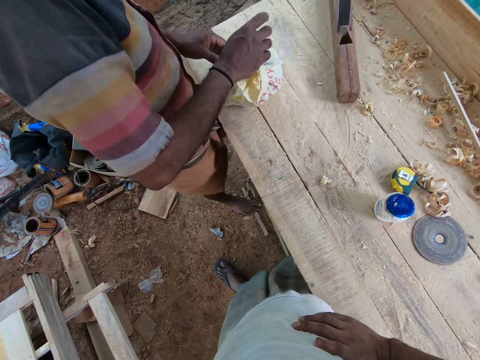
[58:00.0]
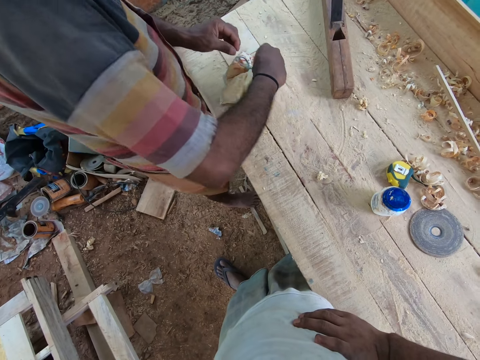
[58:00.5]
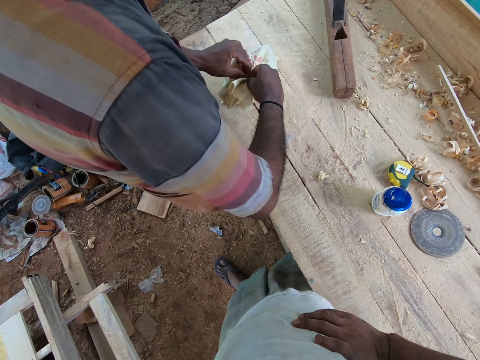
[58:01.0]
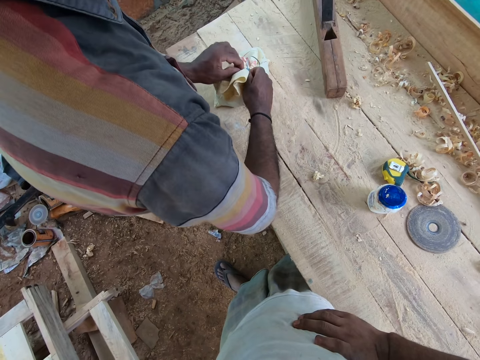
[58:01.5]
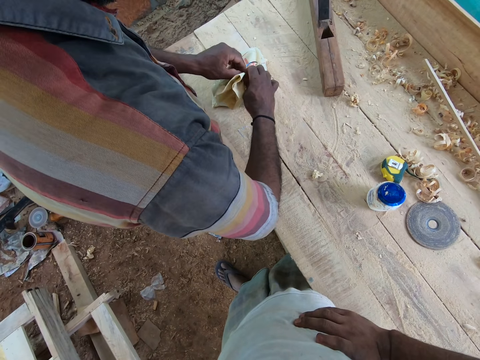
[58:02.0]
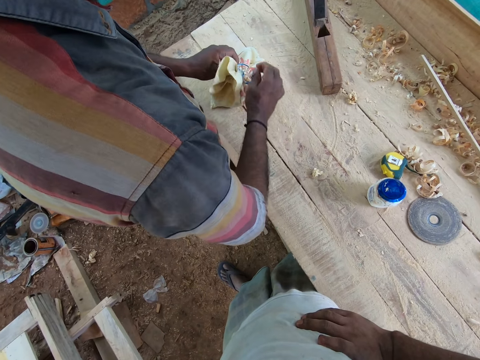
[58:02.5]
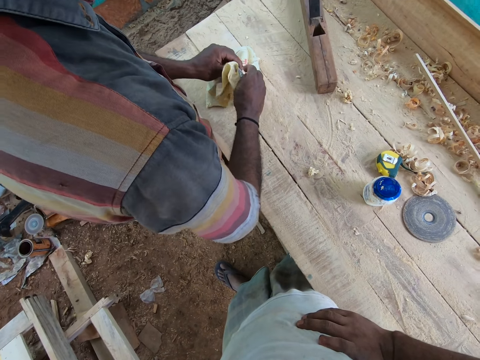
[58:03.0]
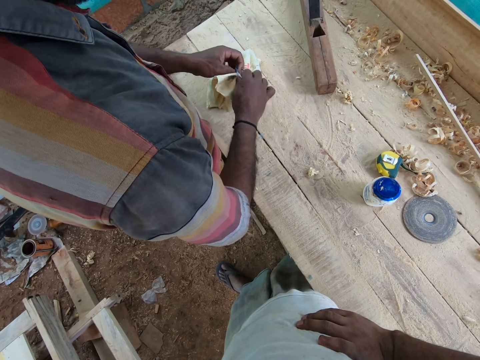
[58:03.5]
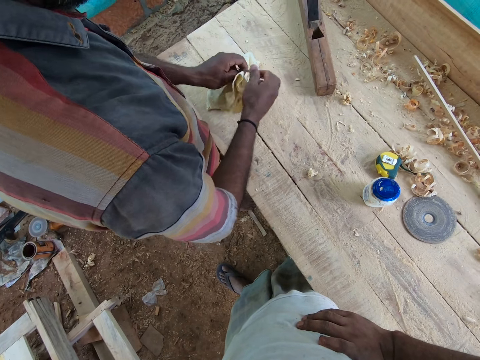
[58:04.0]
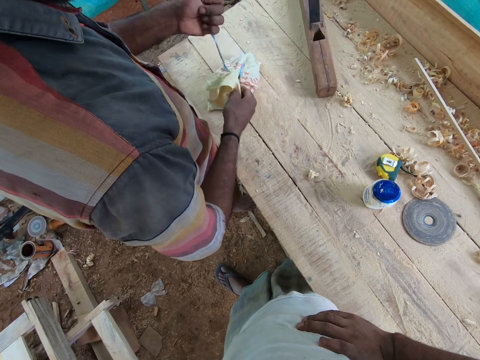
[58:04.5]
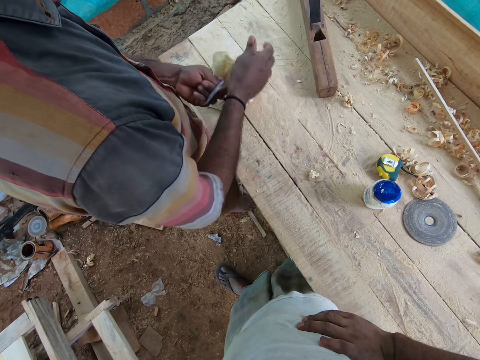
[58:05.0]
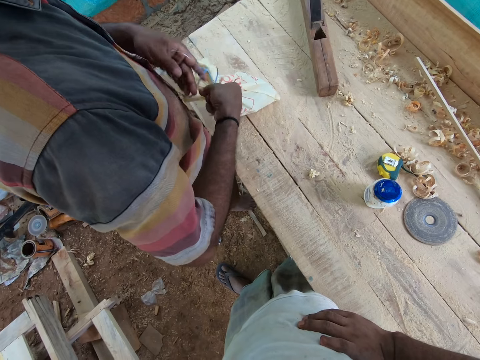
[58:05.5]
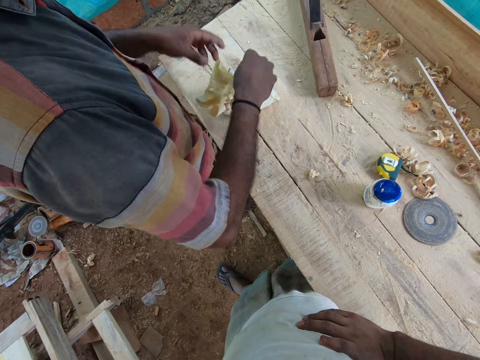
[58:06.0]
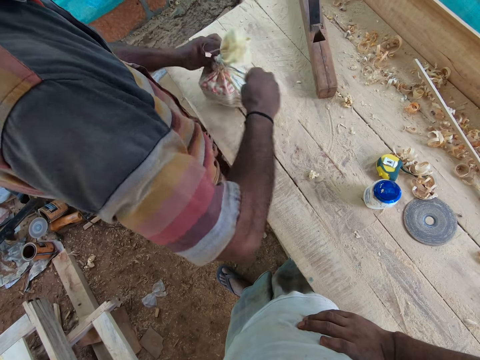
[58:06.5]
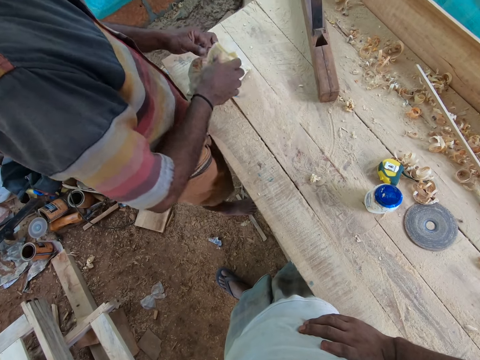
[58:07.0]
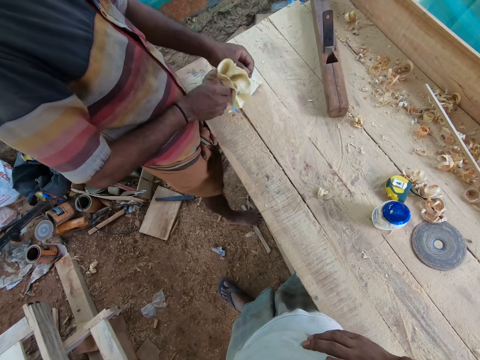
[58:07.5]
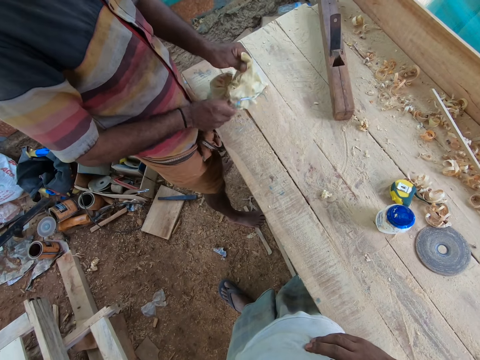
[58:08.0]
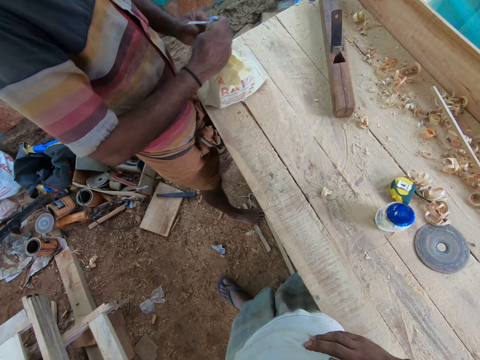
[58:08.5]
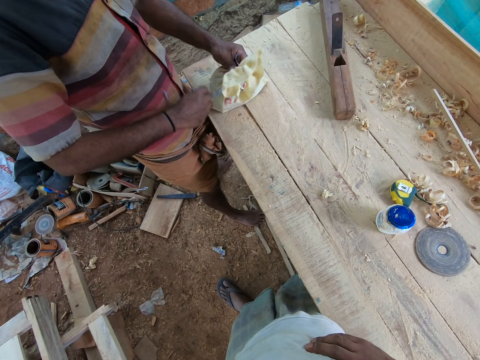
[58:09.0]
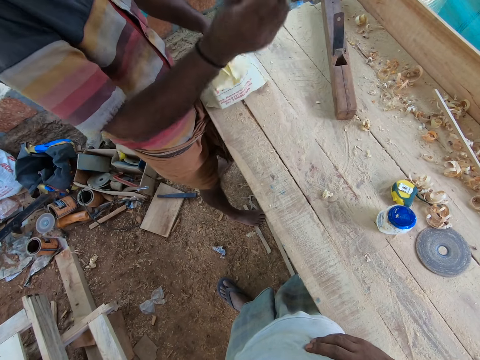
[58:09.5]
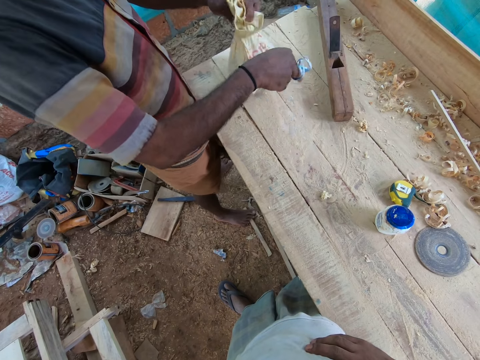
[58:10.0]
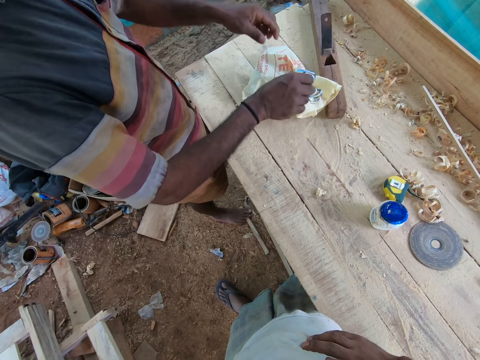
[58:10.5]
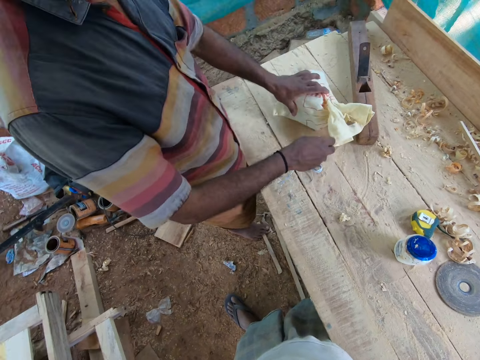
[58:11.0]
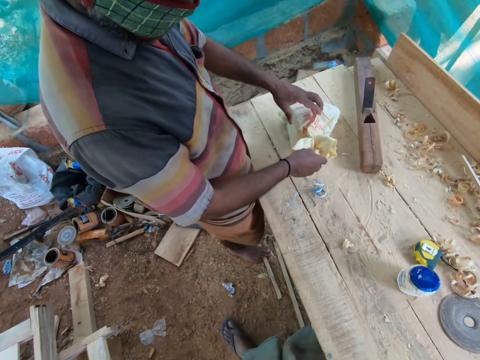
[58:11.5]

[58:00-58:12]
The camera wearer stands. A man unties something.

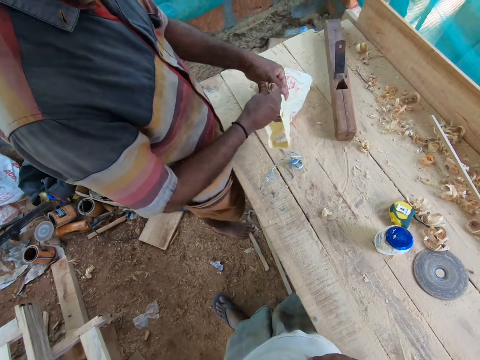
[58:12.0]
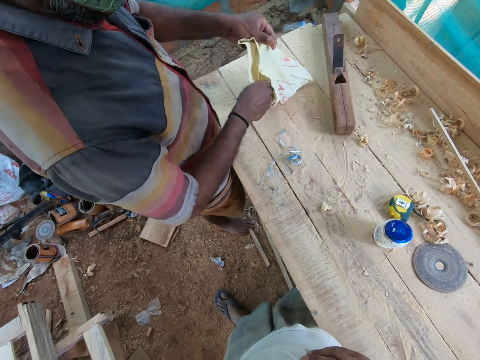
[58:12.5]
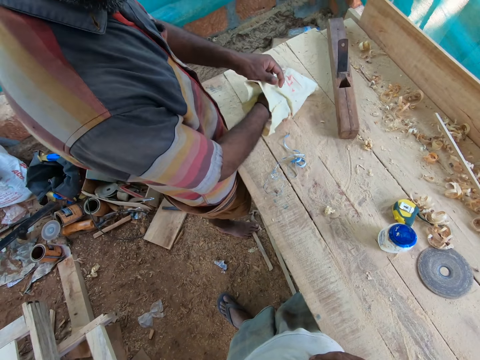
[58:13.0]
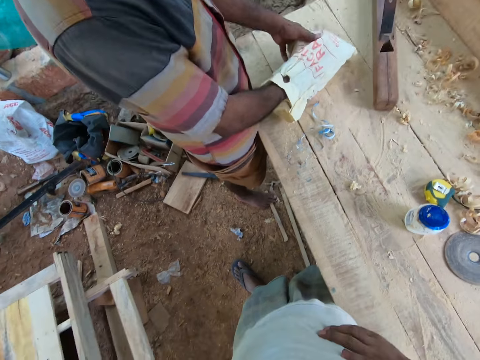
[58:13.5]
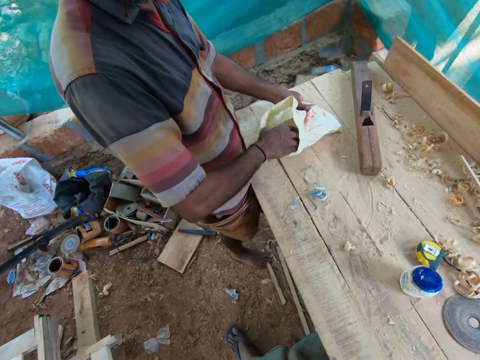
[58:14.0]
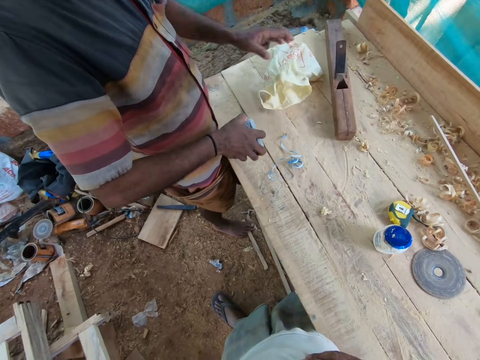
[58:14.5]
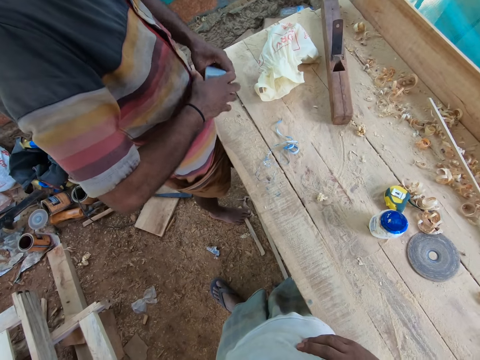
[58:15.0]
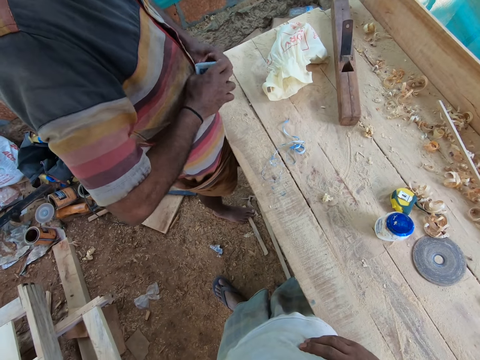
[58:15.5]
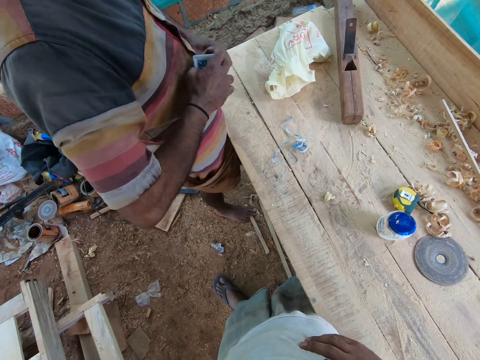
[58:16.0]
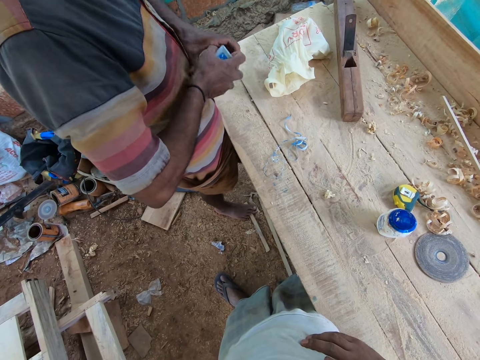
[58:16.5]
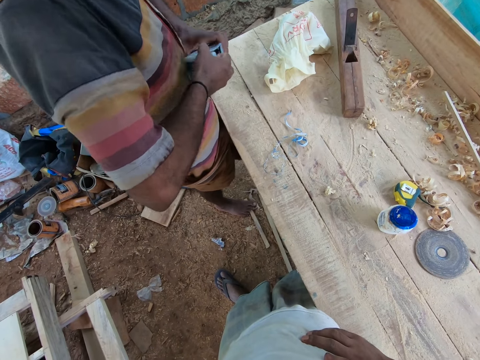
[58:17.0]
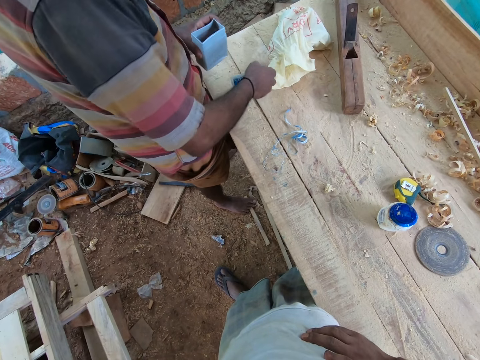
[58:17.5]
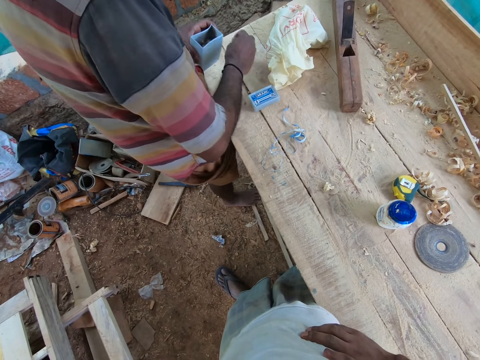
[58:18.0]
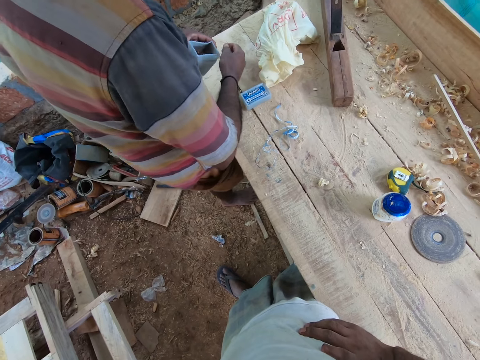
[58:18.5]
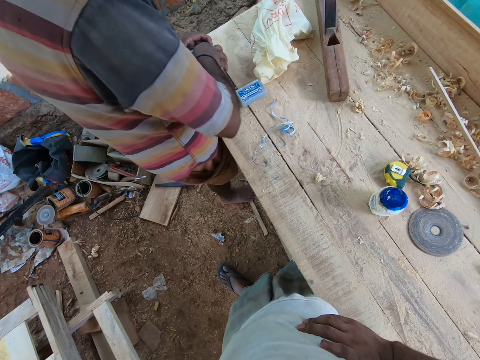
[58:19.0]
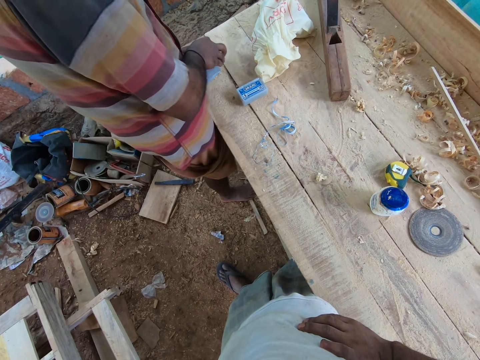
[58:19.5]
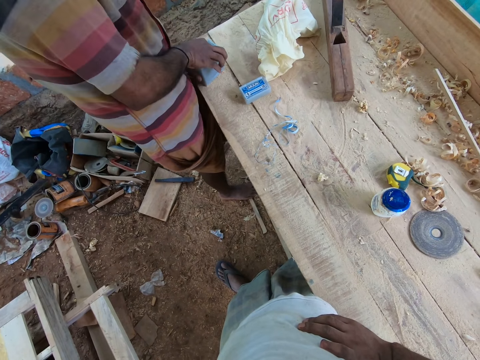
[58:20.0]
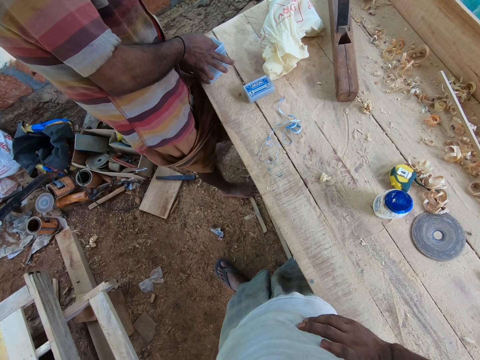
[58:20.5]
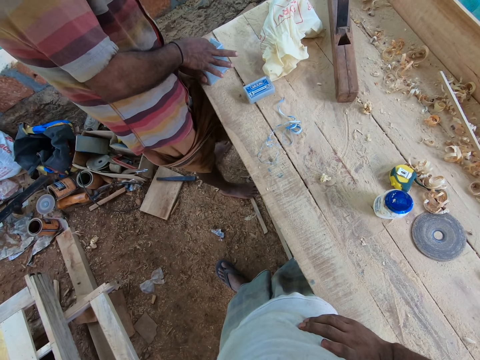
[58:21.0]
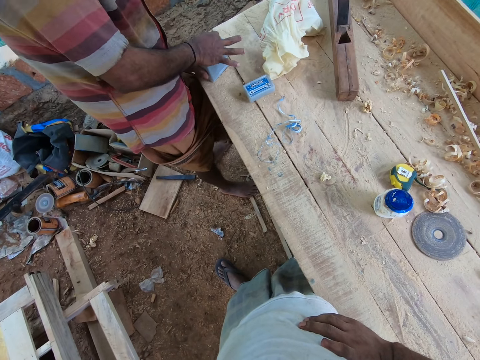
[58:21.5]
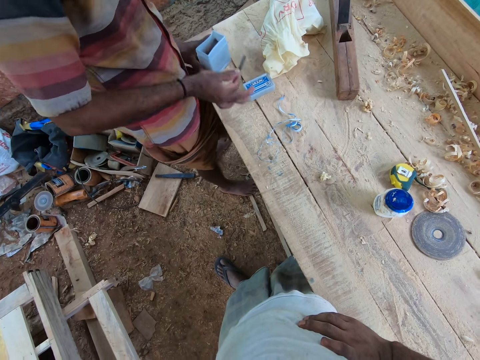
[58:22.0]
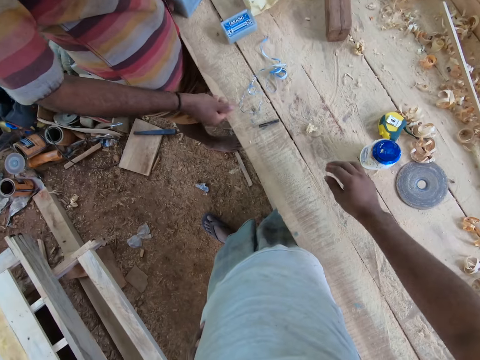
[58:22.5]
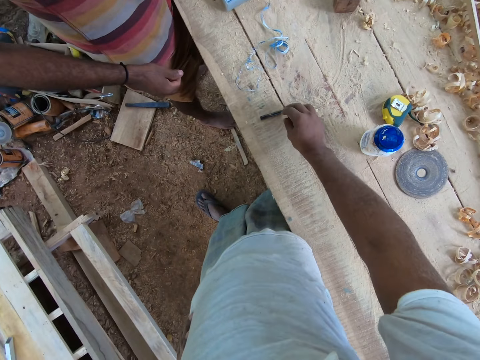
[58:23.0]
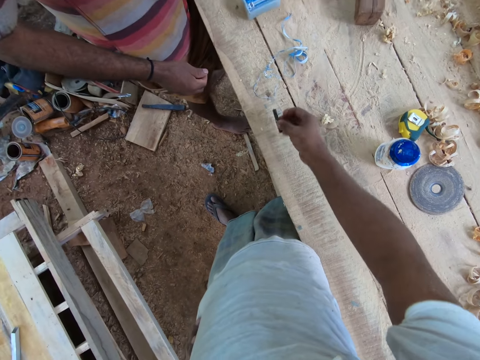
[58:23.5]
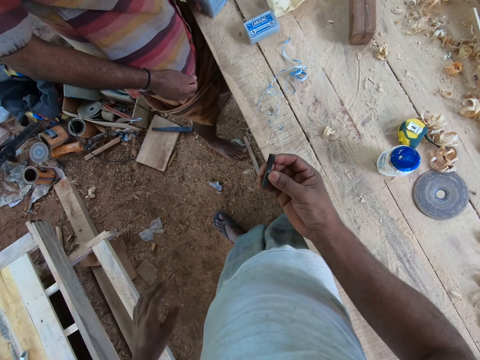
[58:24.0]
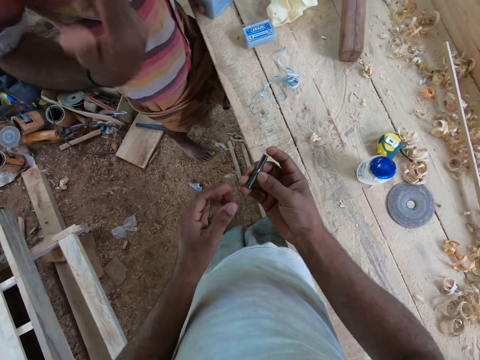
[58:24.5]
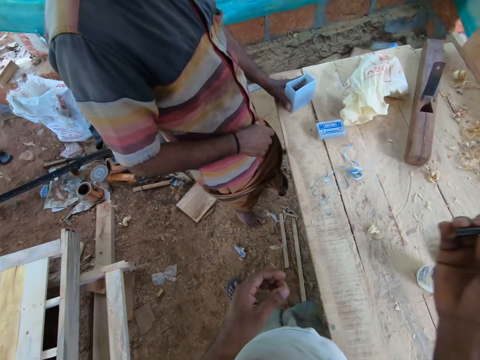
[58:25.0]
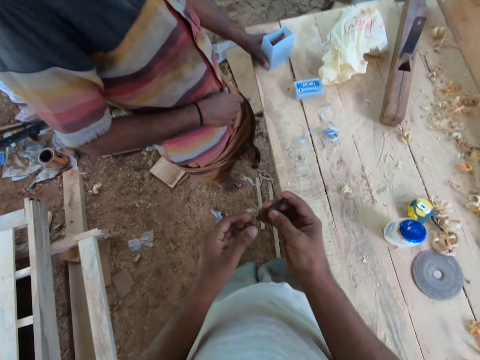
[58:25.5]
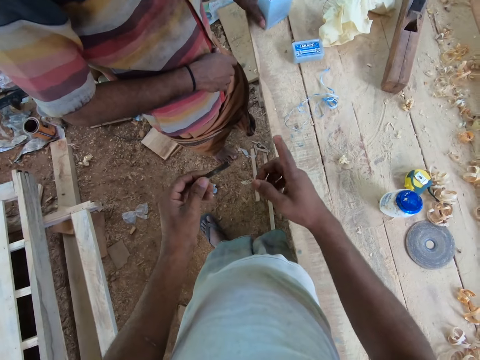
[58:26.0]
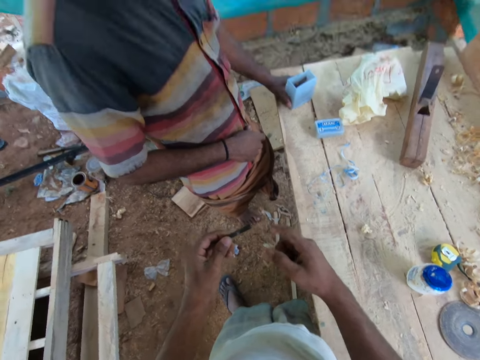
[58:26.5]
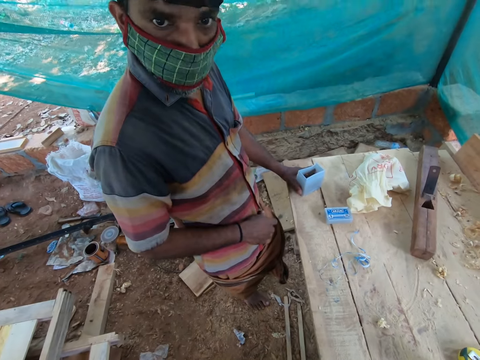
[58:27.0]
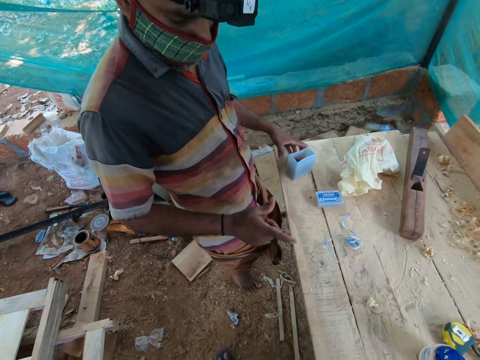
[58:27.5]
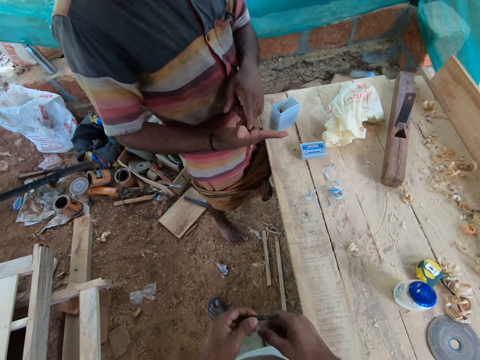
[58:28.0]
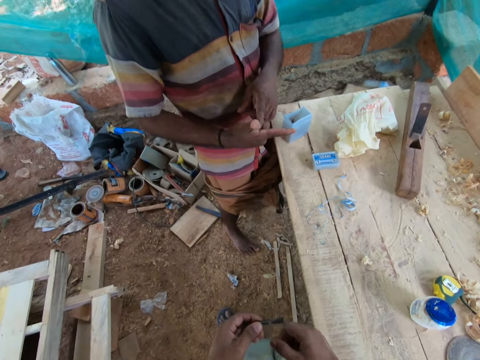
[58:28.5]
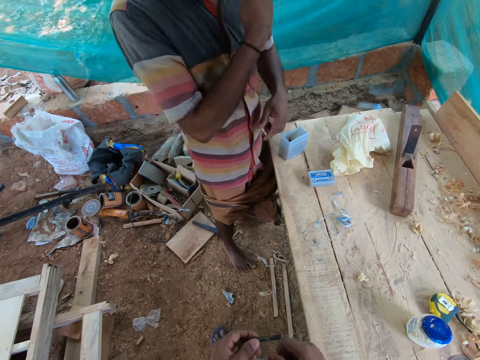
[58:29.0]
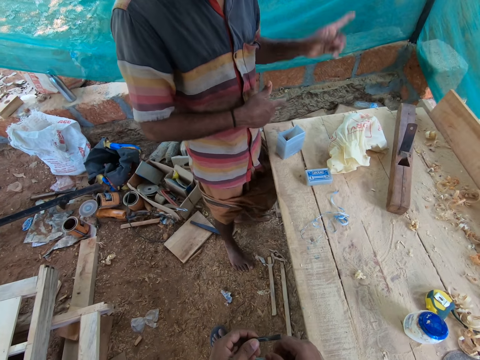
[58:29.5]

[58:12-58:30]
A man brings out a pack from the bag on the table with his right hand. The man holds the pack with both hands. The man opens the lid of the pack in his left hand with his right hand. The man holds the pack with his left hand. The man drops the lid on the table with his right hand. The man picks a bit from the pack in his left hand with his right hand. The man drops the bit on the table with his right hand. The camera wearer picks a bit from a work table with his right hand. He passes the bit from his right hand to his left hand. The man speaks.
